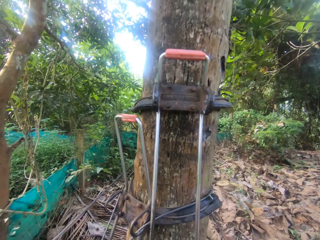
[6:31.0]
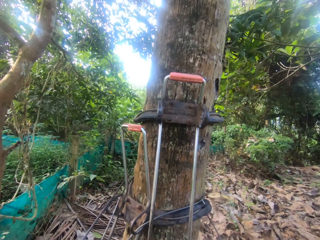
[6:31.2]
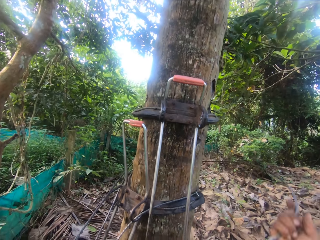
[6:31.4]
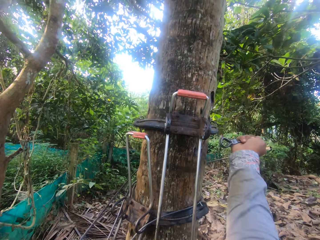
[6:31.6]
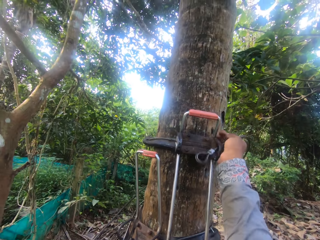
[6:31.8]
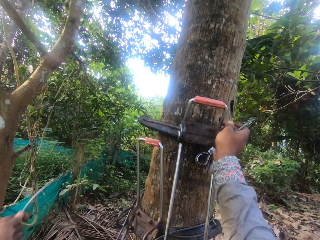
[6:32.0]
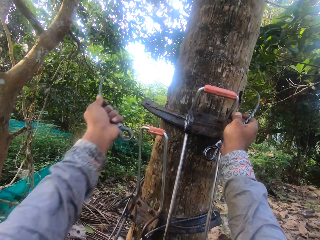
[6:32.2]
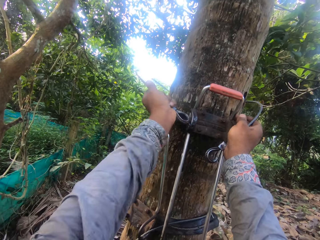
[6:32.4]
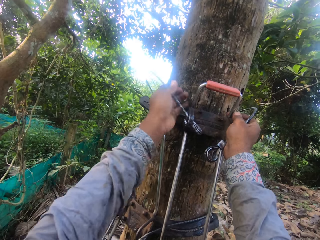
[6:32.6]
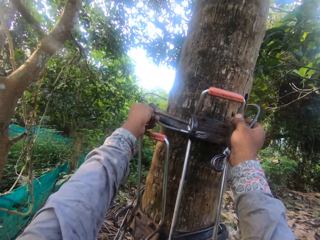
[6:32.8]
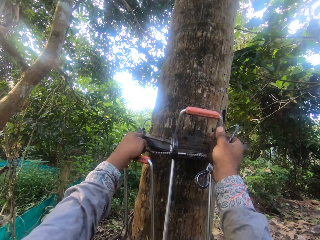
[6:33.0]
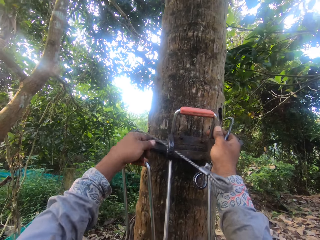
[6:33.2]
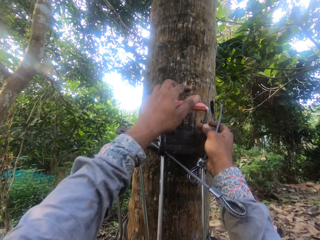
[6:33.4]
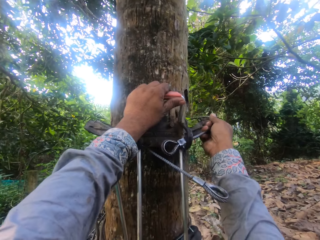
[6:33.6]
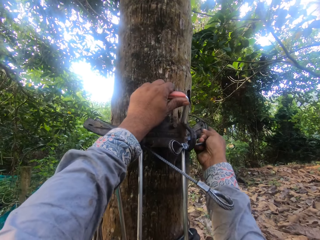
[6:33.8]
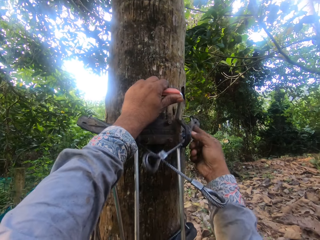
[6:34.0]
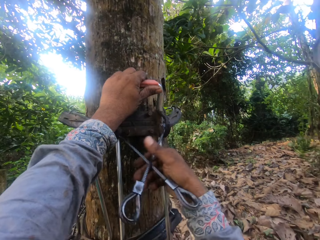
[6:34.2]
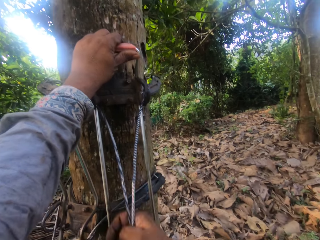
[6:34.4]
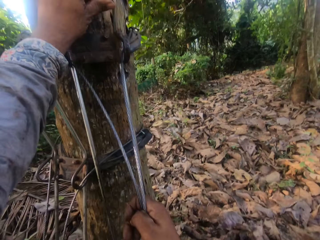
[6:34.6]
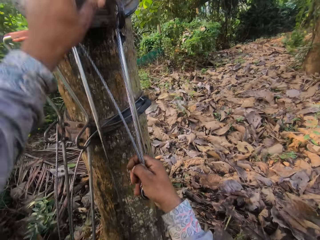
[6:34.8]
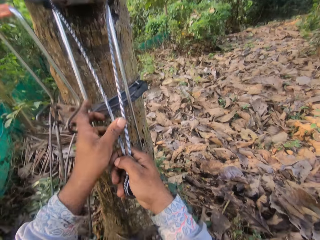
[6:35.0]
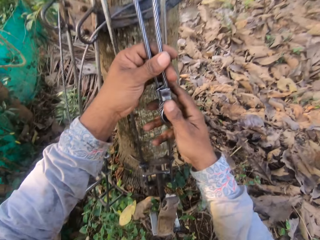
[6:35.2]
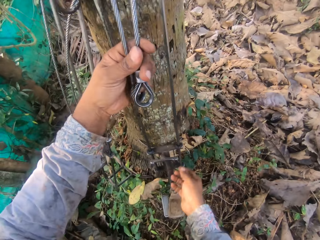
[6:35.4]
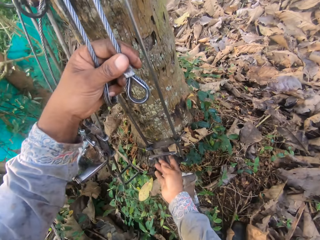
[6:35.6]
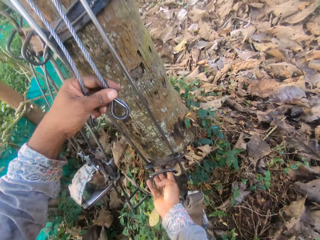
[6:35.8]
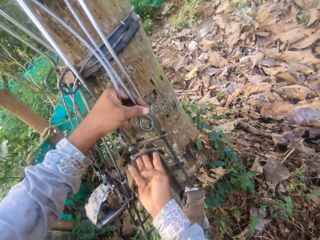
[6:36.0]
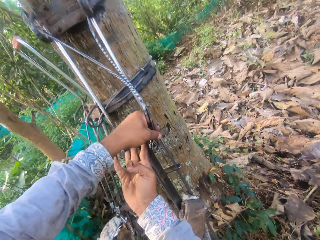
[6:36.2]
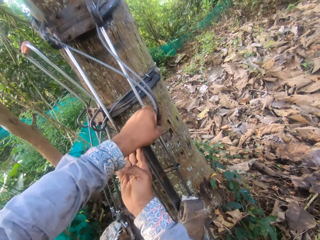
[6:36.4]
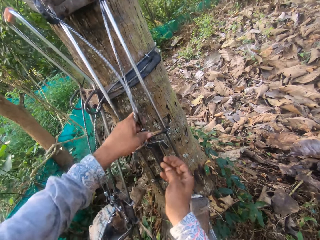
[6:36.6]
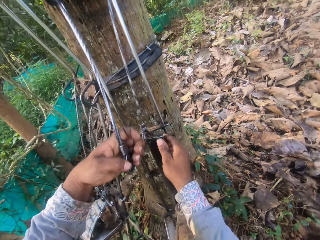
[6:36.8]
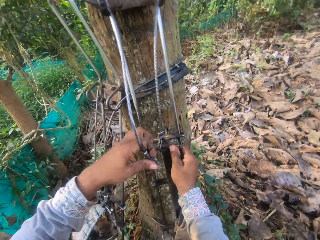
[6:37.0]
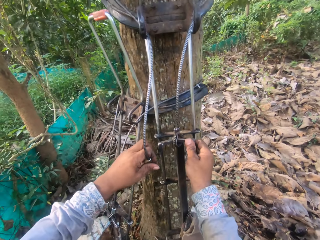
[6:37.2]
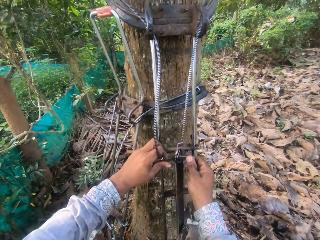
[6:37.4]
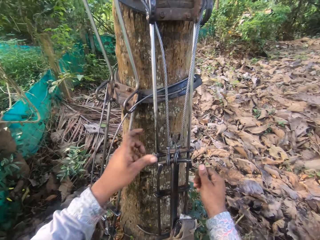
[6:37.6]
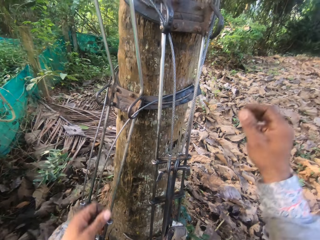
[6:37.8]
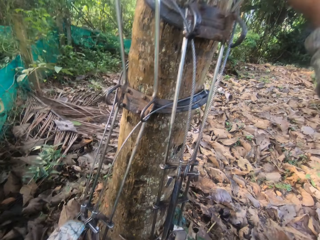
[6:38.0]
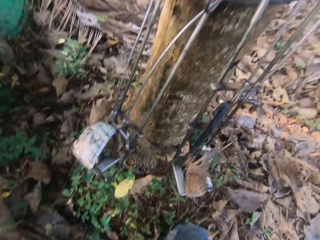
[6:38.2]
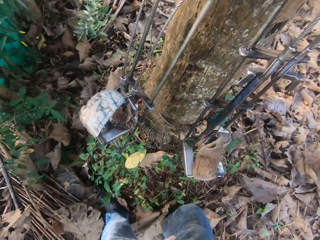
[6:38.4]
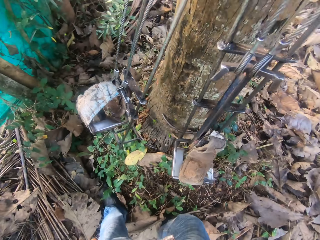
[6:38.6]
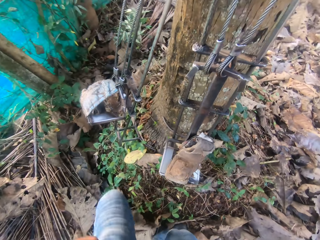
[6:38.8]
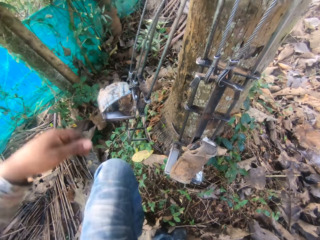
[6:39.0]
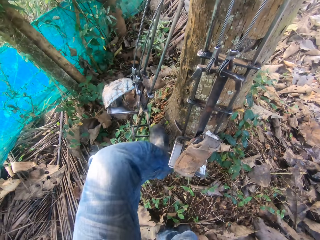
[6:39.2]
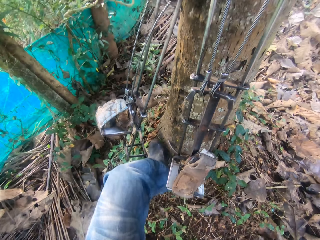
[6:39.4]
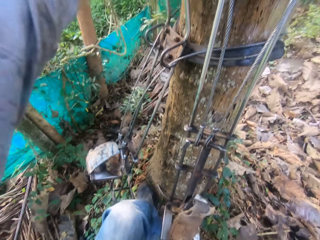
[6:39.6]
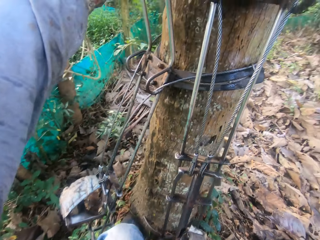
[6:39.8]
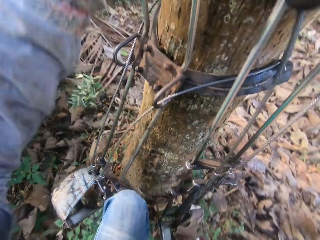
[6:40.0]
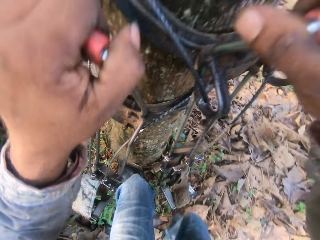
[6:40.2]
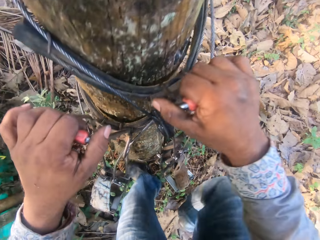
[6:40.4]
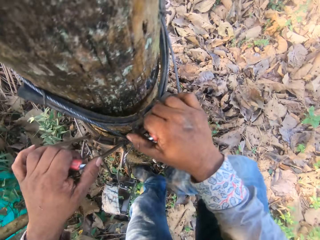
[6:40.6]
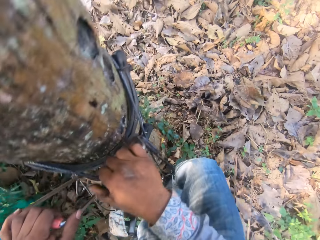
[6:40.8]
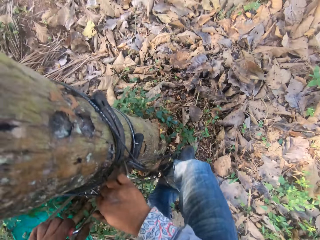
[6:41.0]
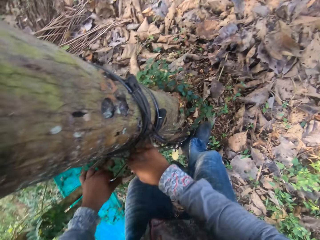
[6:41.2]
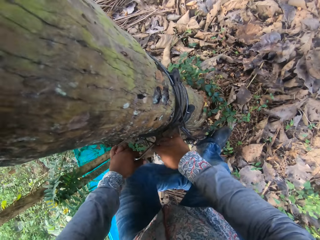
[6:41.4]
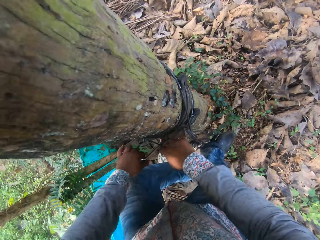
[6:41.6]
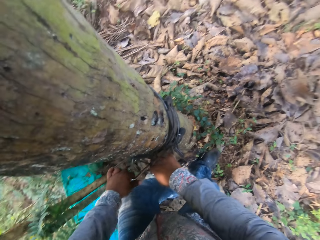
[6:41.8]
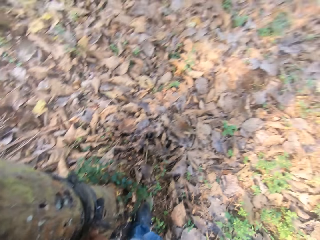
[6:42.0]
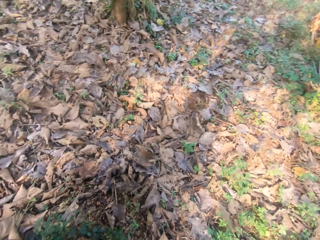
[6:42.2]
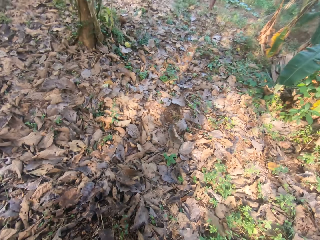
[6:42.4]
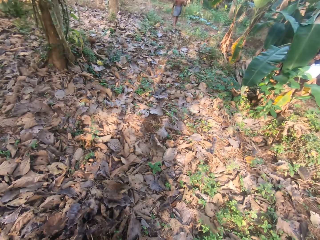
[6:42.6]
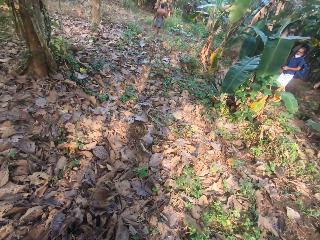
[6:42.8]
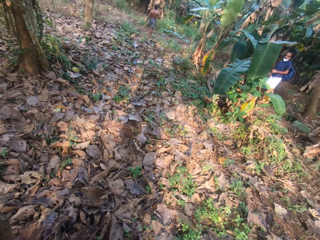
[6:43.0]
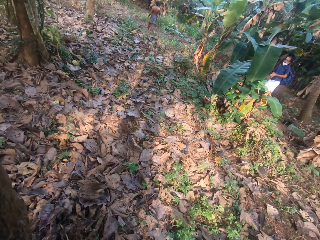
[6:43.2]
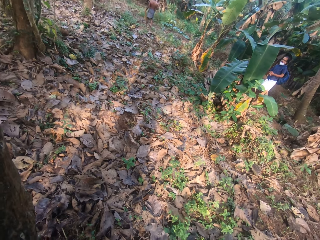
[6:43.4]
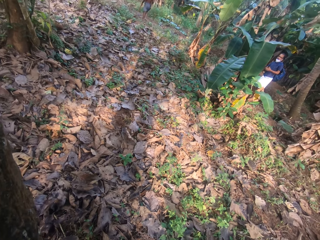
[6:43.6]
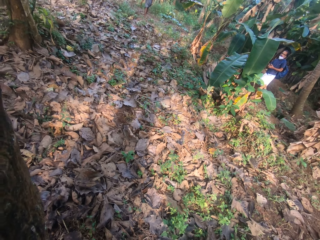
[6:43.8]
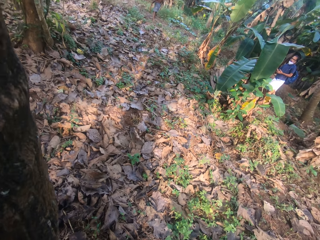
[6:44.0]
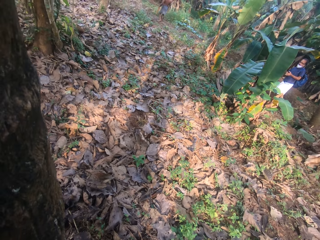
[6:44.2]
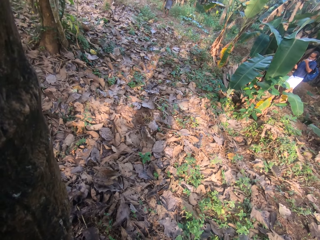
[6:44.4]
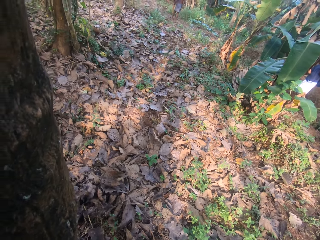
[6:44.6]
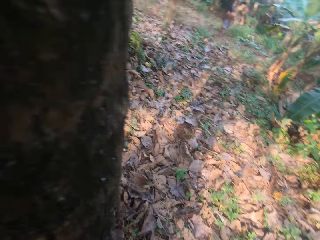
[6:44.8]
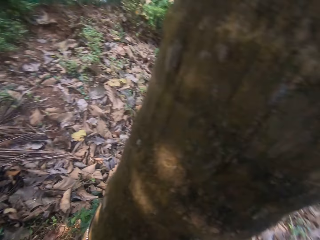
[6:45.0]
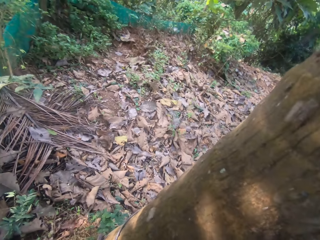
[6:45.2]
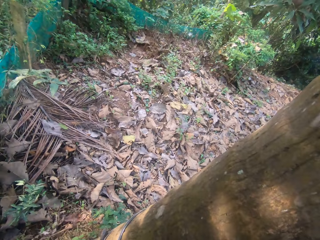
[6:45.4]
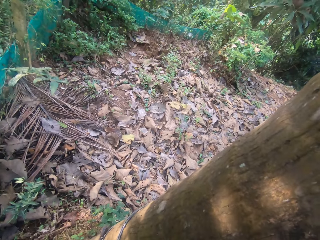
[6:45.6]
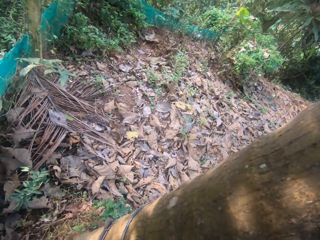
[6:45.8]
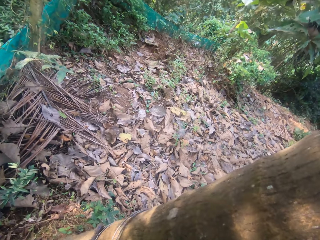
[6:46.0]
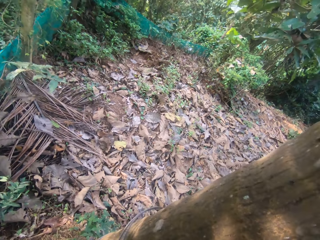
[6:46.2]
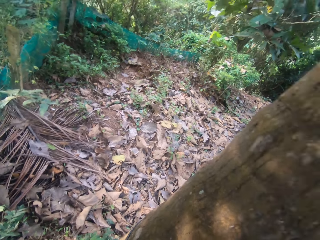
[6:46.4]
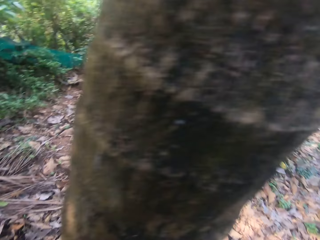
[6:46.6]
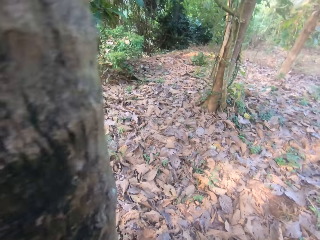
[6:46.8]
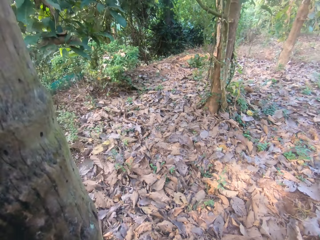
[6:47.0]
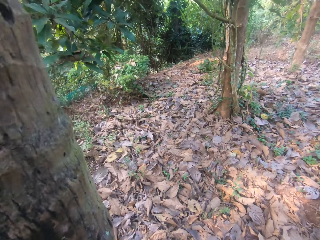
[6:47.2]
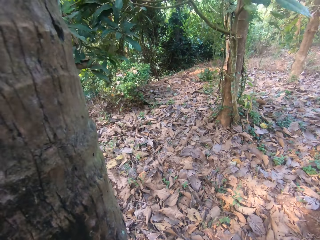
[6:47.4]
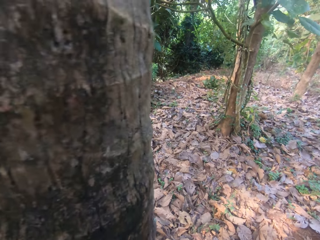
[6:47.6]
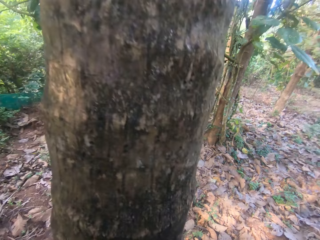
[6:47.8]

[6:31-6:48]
The camera wearer climbs the palm tree with the tree climbing spike. The man walks on the farm. The camera wearer converses with the other man.

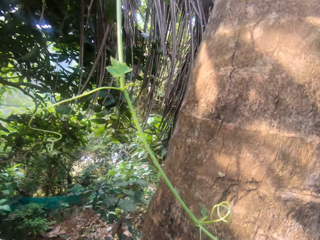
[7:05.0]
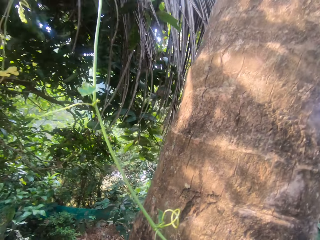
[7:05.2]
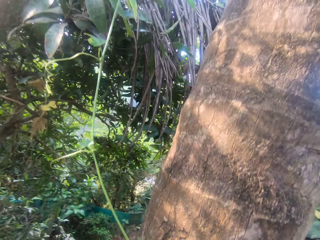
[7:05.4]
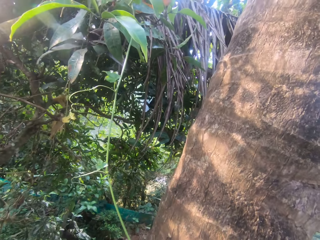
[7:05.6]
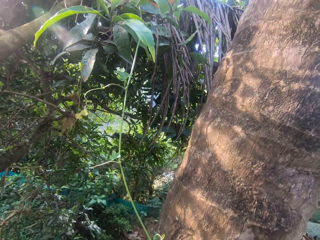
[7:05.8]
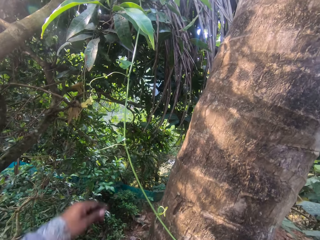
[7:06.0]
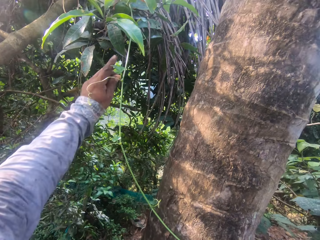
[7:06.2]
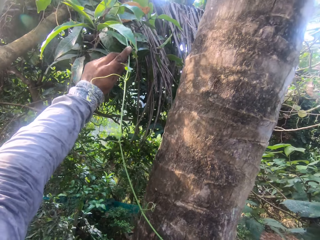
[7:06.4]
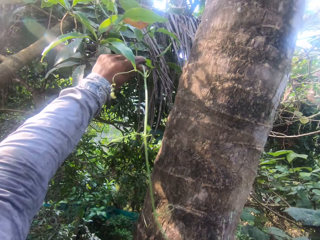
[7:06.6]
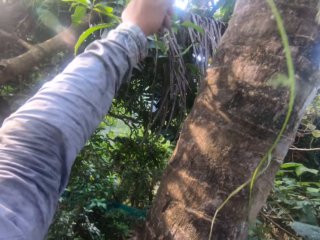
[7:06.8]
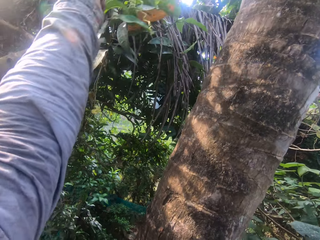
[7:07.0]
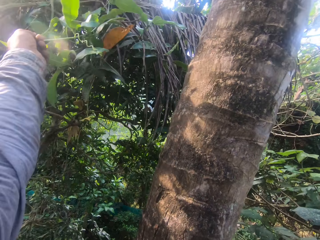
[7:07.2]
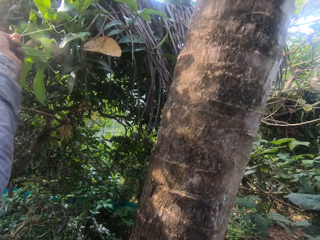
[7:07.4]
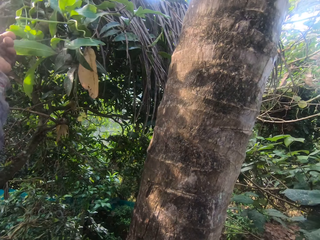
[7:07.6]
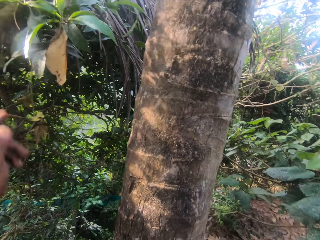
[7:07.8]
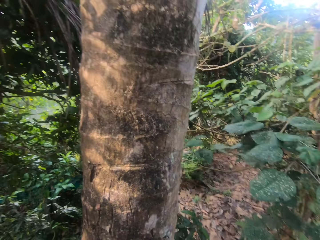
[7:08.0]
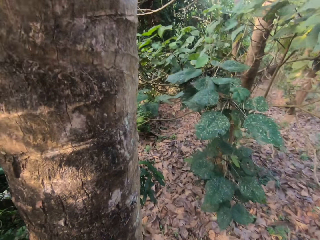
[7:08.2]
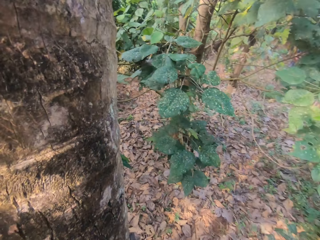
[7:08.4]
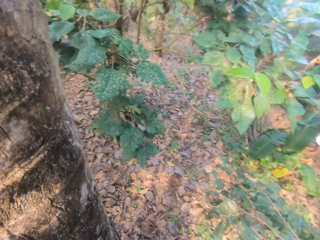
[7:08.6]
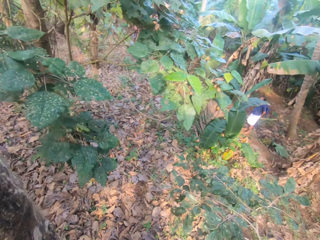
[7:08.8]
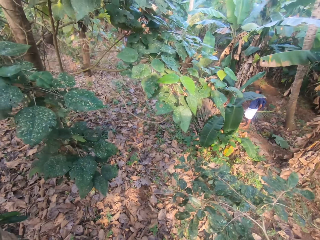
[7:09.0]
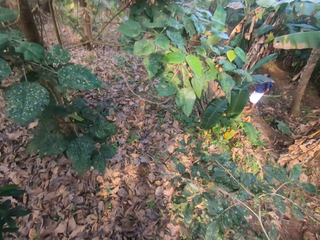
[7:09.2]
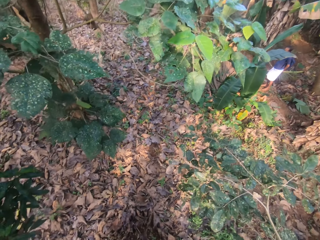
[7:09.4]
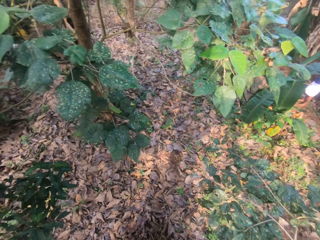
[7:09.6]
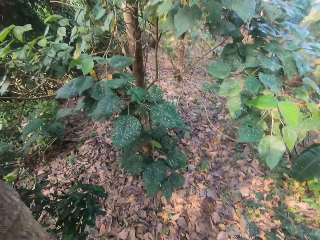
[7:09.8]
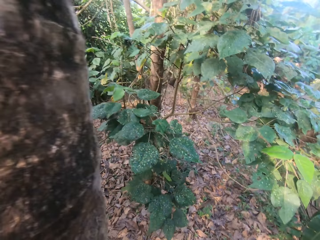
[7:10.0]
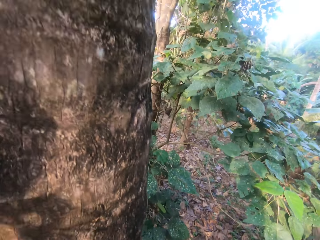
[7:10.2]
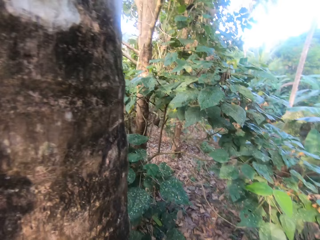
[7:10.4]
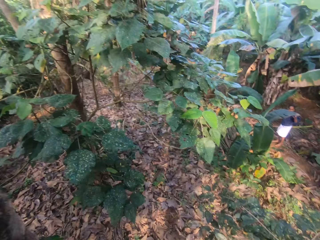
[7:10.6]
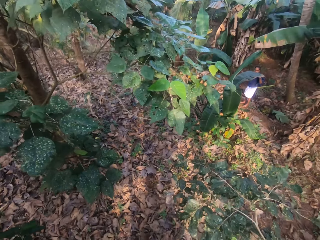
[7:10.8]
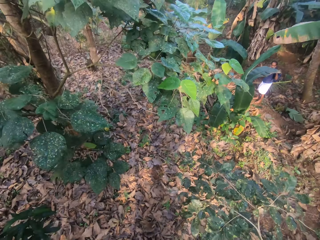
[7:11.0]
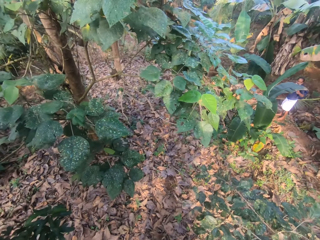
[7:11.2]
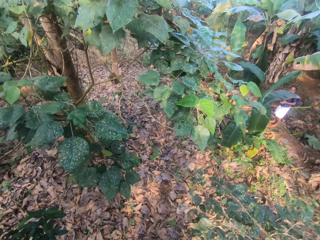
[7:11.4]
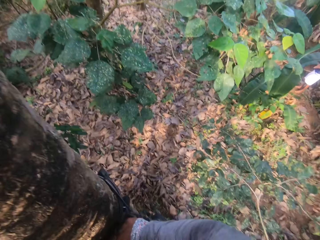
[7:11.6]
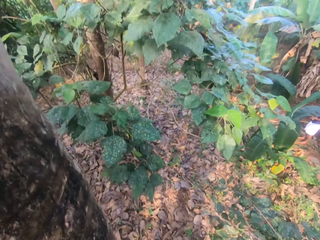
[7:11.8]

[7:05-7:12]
The camera wearer pulls a spring twig with his left hand. He moves the tree branches.
